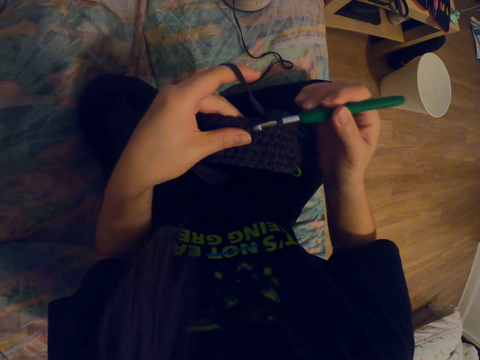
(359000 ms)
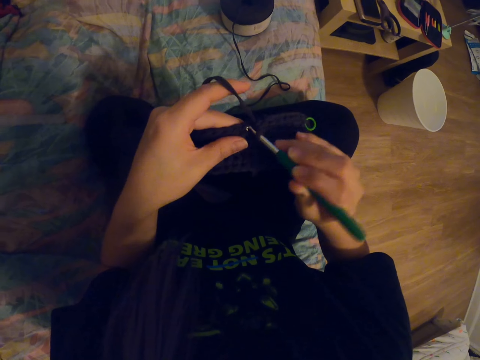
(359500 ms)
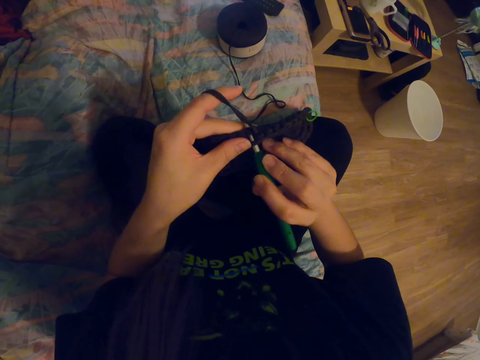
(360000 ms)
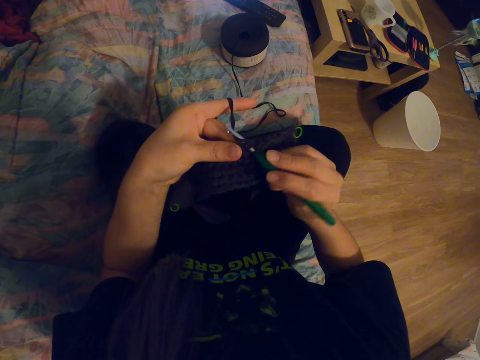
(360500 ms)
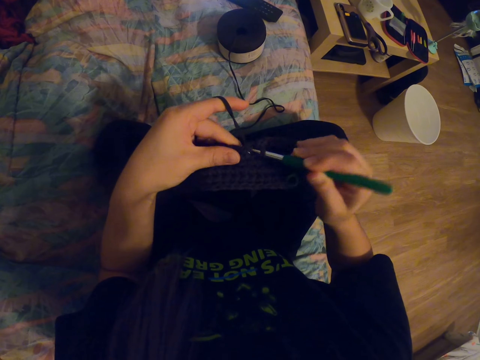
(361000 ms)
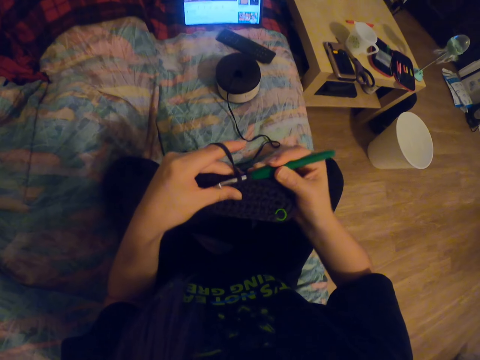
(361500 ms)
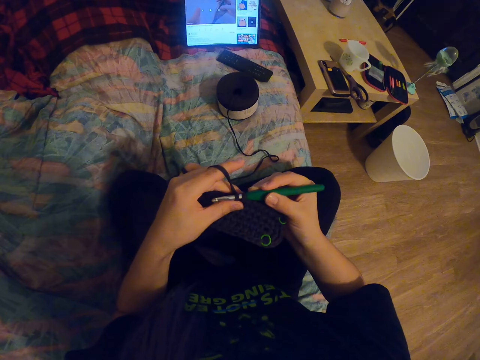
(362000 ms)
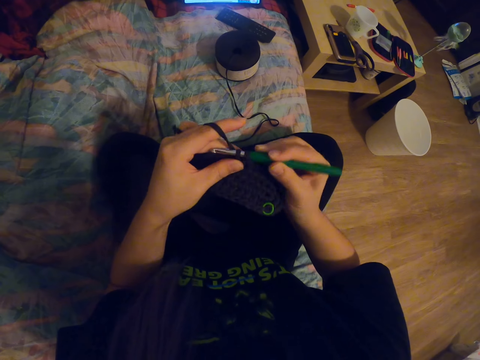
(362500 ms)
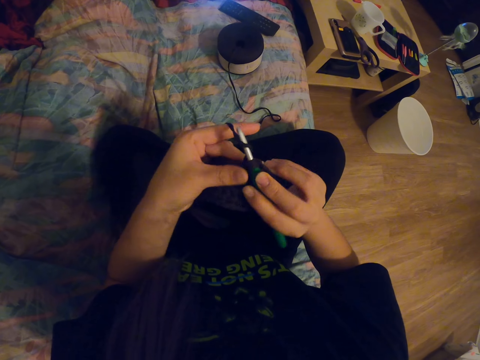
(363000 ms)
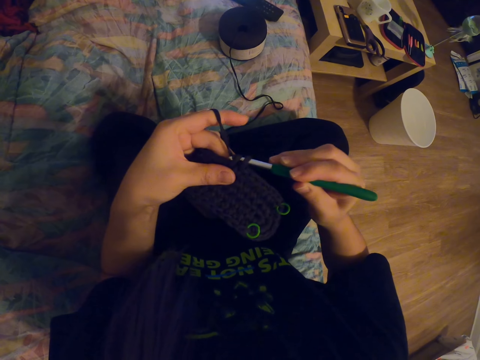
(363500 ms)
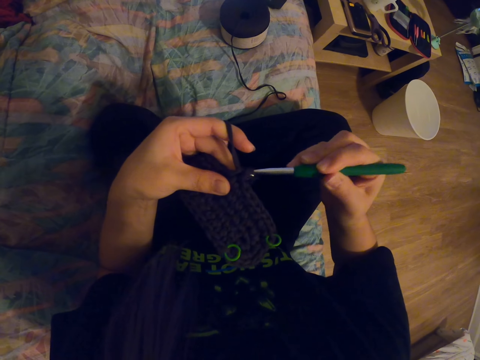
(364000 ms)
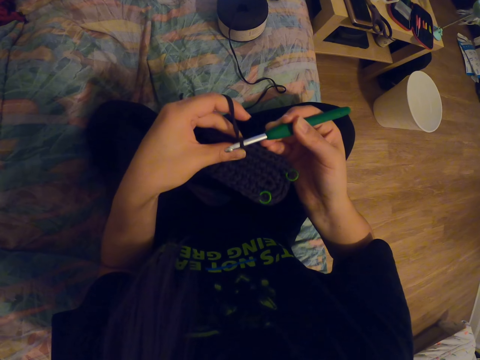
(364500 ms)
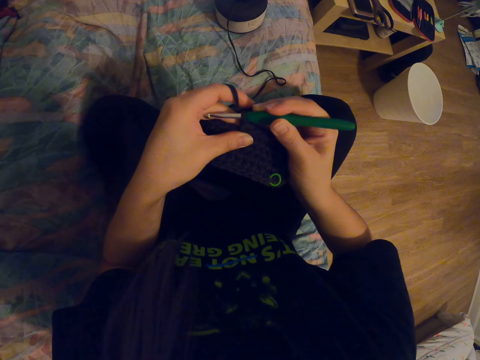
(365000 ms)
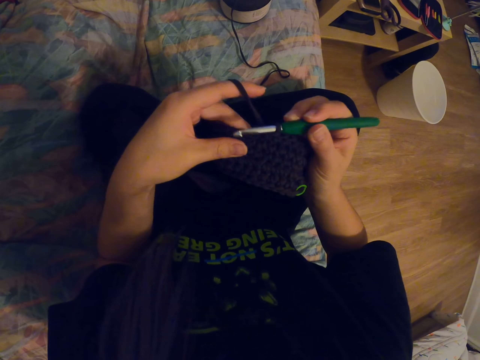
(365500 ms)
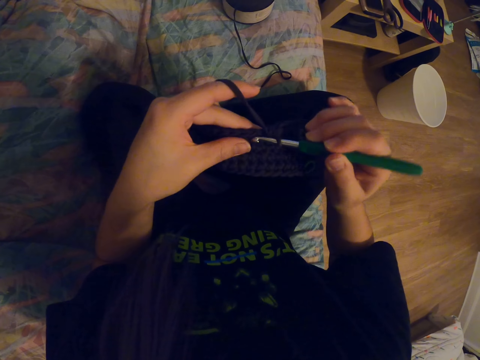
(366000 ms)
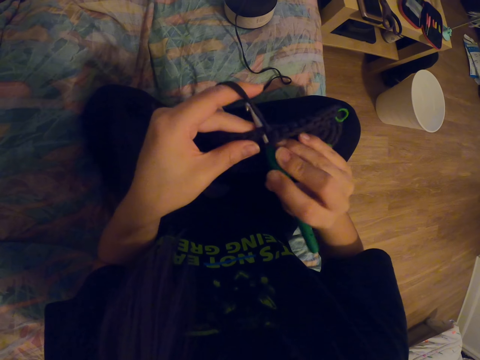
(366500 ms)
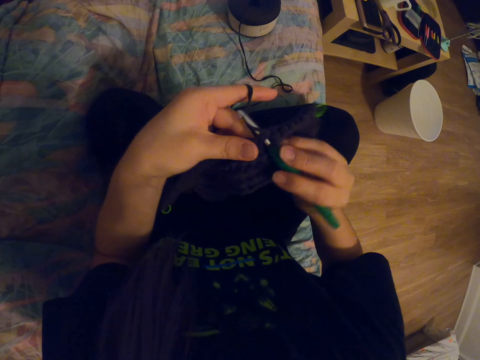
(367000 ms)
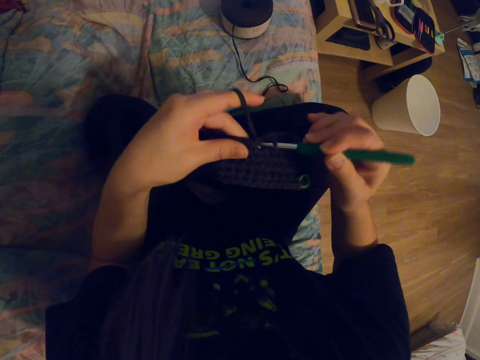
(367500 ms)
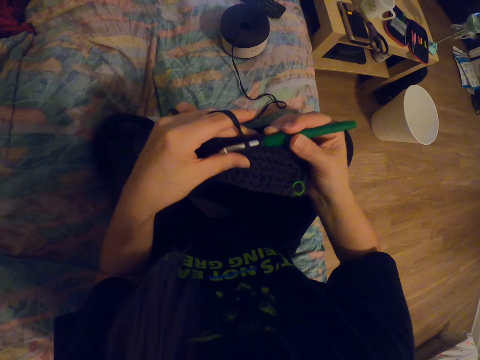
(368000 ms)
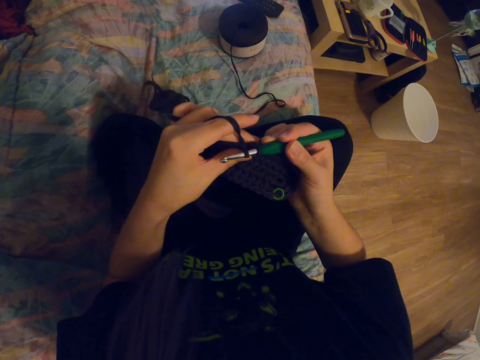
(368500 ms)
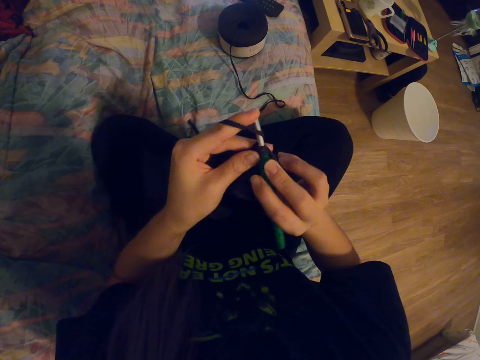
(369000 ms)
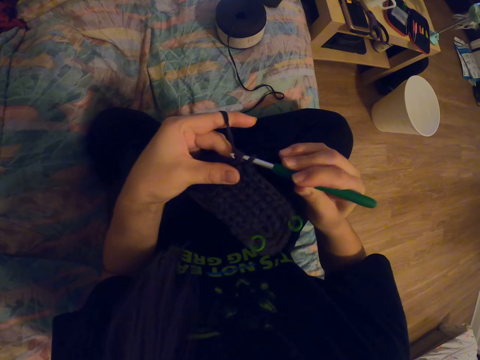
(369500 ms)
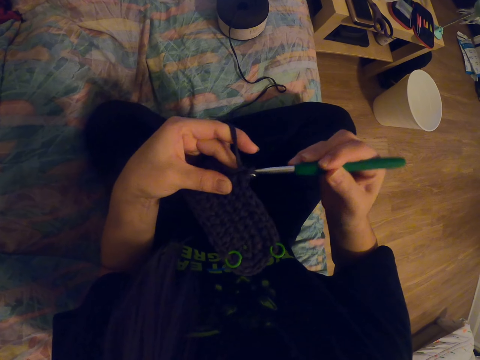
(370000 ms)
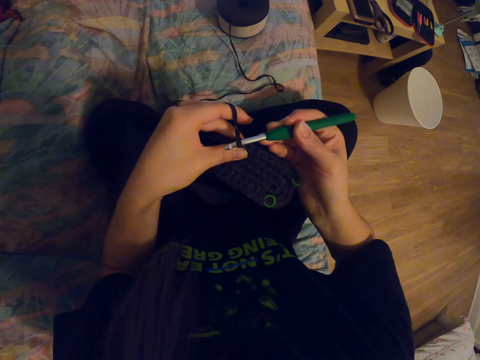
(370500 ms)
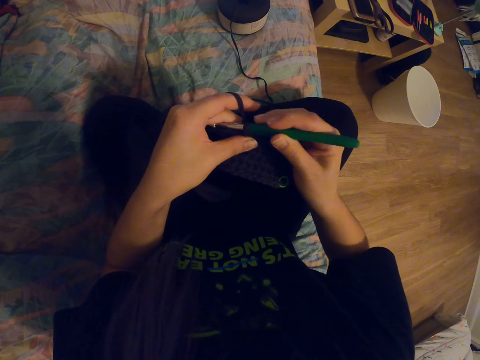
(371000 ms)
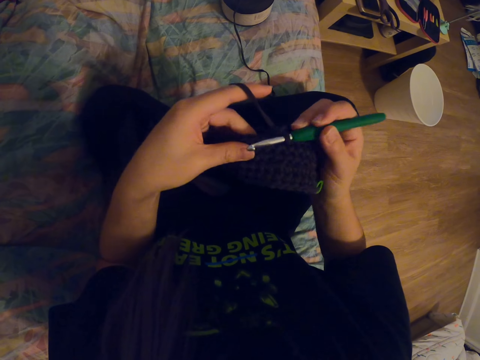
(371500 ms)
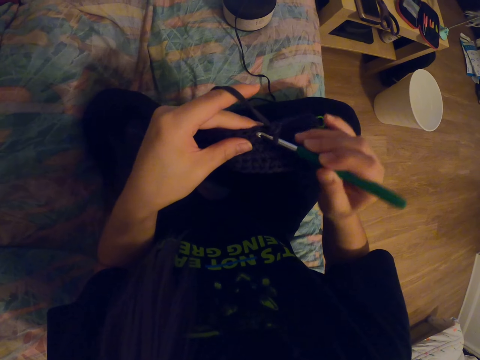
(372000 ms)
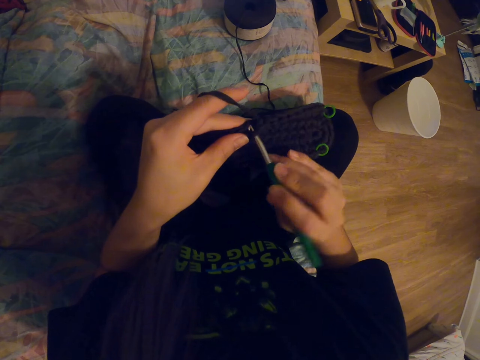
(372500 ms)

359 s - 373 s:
The camera wearer coils a knitting thread on a knitting needle. They knit a fabric with the knitting needle. They coil the knitting thread on the knitting needle. They knit the fabric with the knitting needle. They knit the fabric with the knitting needle again. They coil the knitting thread on the knitting needle. They knit the fabric with the knitting needle.

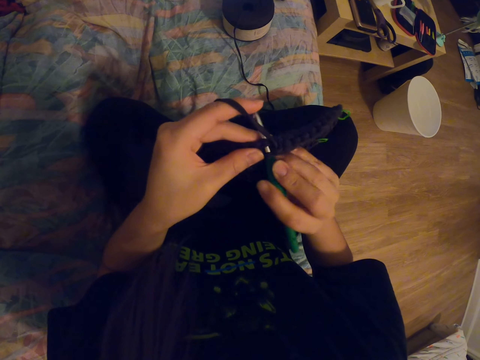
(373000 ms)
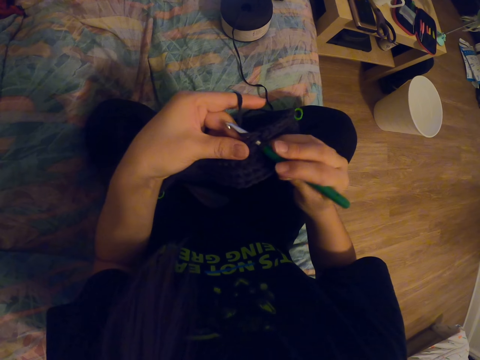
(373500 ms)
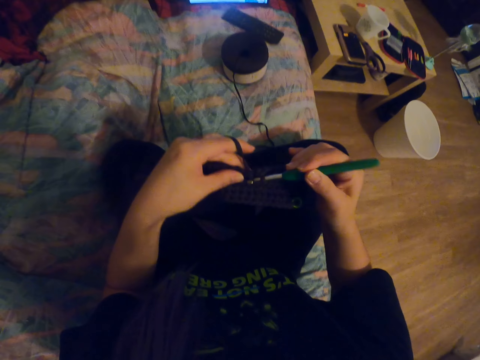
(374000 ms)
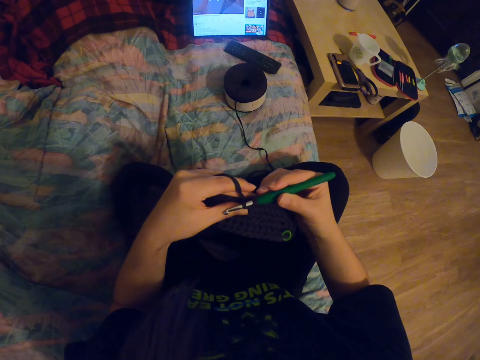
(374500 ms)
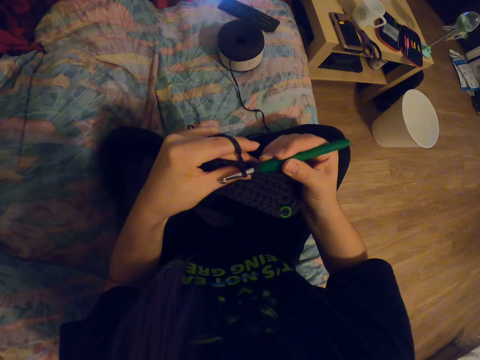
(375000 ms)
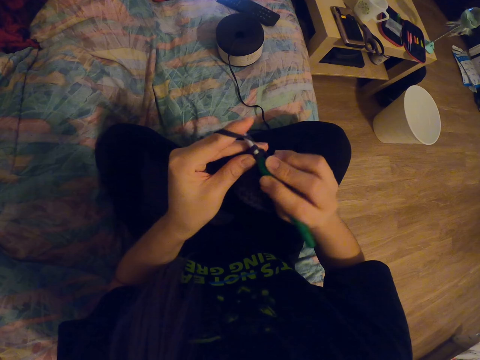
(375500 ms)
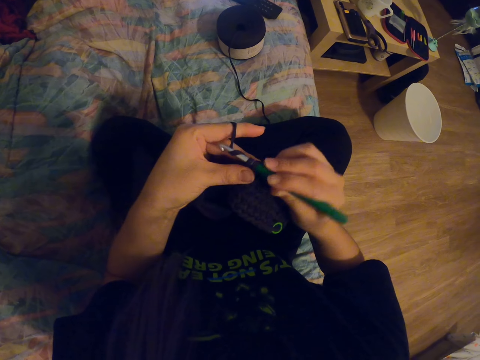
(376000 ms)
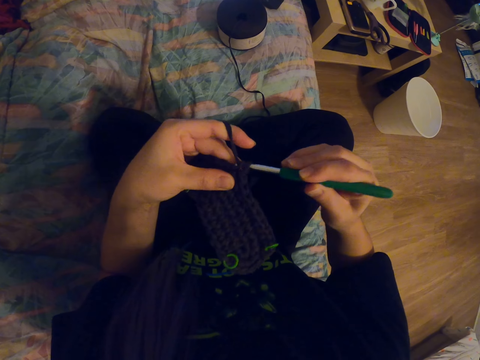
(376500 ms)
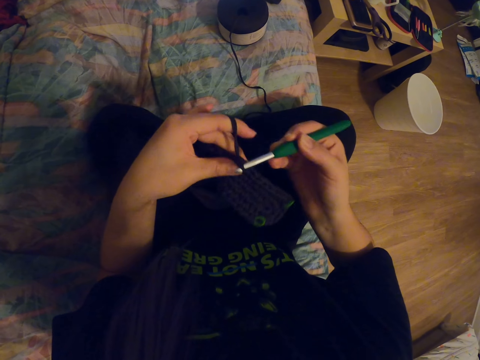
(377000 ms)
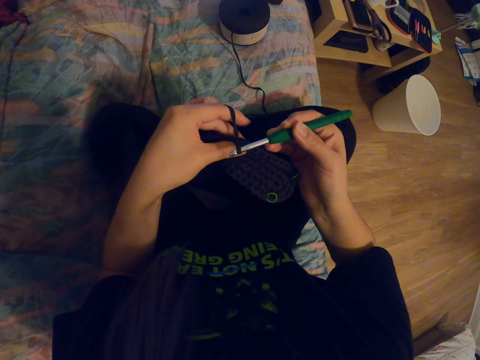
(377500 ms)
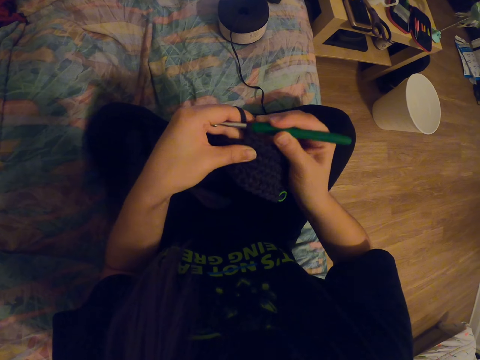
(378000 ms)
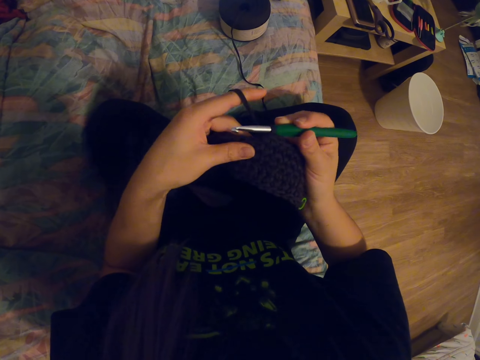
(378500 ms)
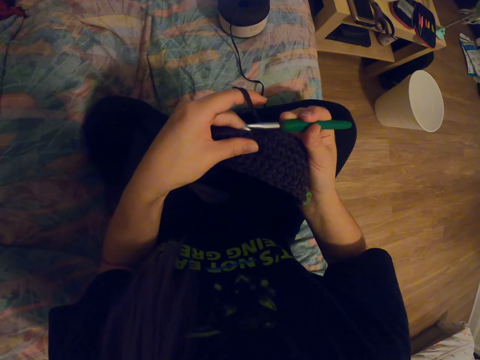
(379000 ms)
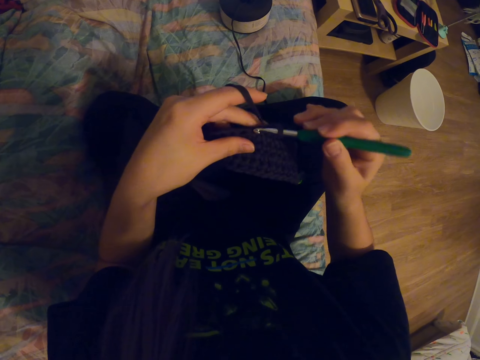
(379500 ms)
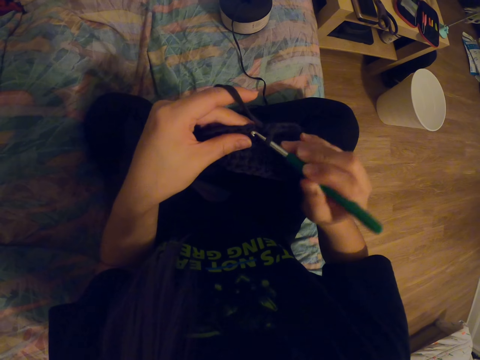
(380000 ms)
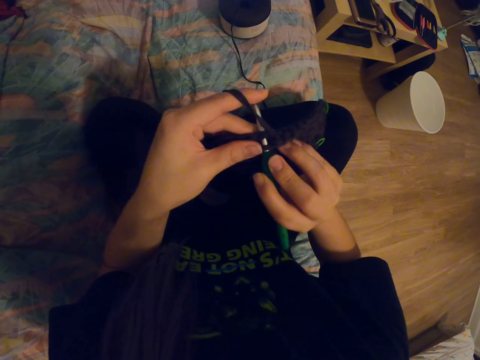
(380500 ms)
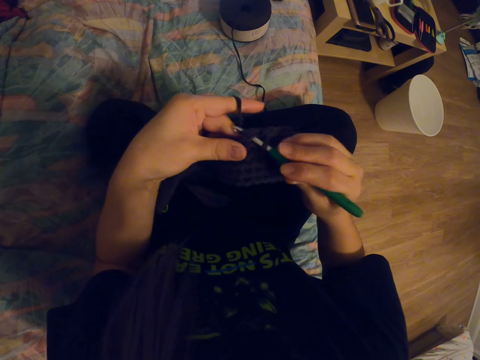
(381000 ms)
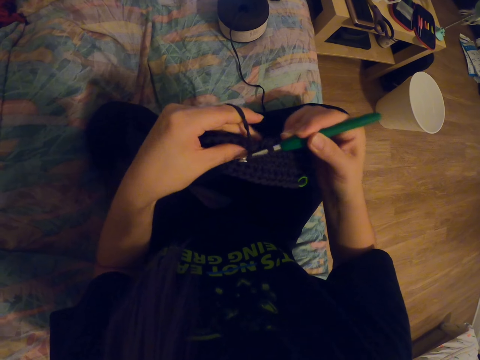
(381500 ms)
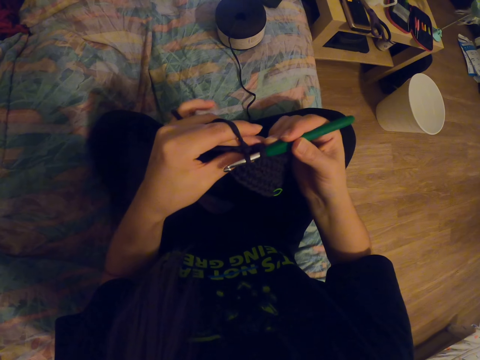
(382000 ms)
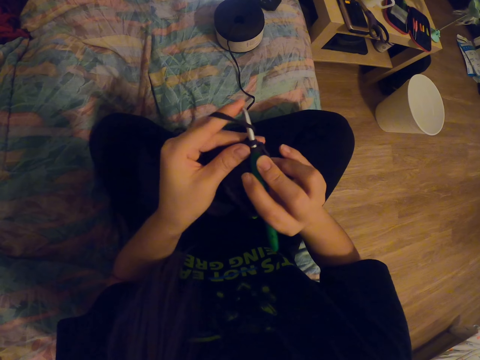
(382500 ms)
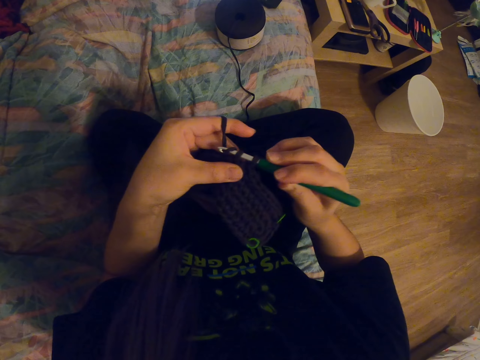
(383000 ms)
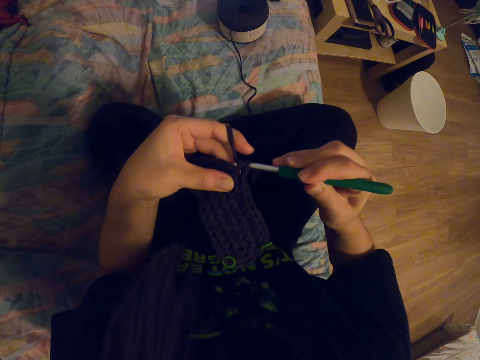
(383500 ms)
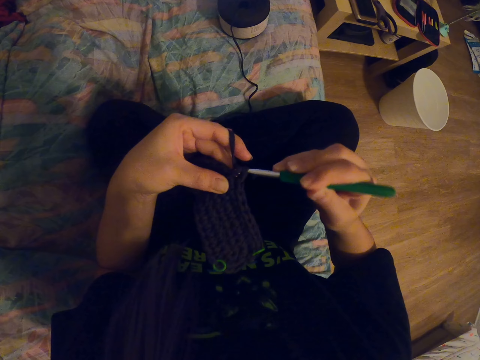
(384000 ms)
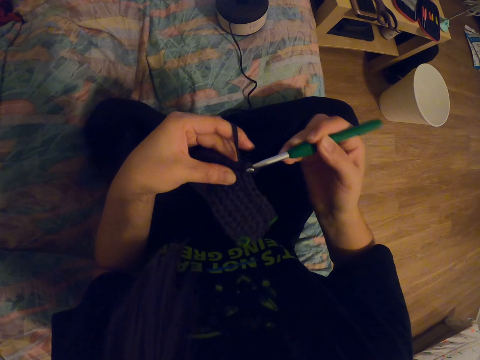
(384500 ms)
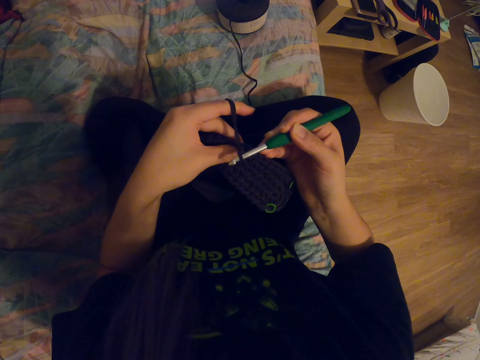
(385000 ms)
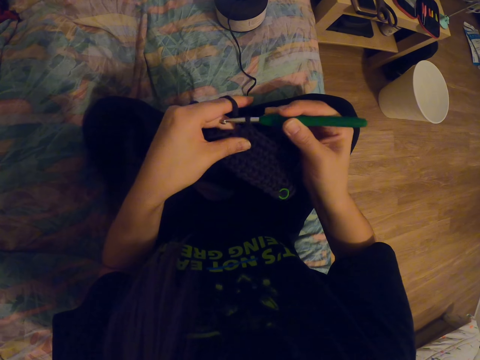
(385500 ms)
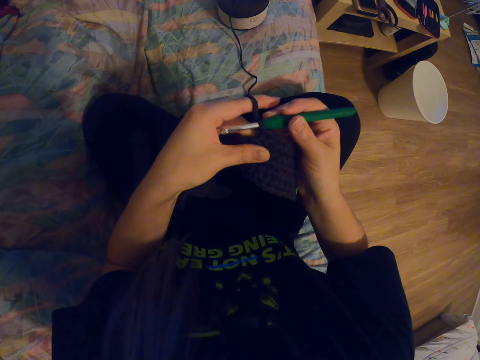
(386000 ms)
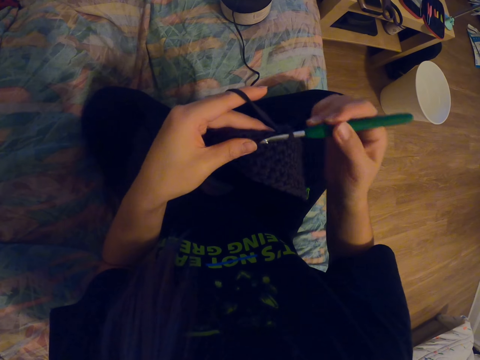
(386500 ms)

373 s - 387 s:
The camera wearer coils a knitting thread on a knitting needle. They knit a fabric with the knitting needle. They coil the knitting thread on the knitting needle. They knit the fabric with the knitting needle. They coil the knitting thread on the knitting needle. They knit the fabric with the knitting needle. They coil the knitting thread on the knitting needle. They knit the fabric with the knitting needle.
